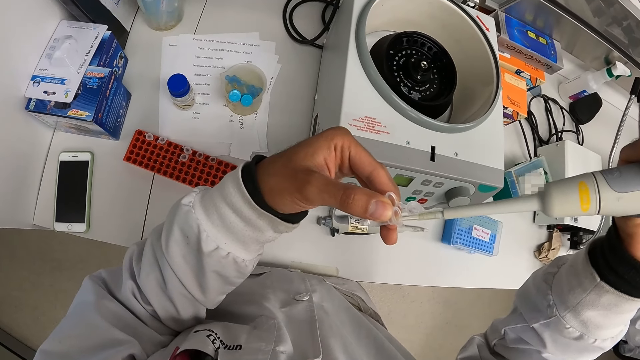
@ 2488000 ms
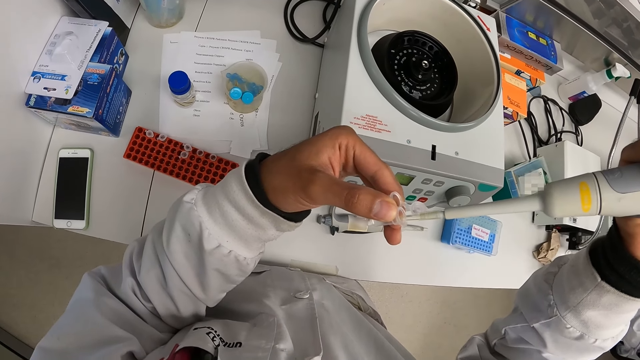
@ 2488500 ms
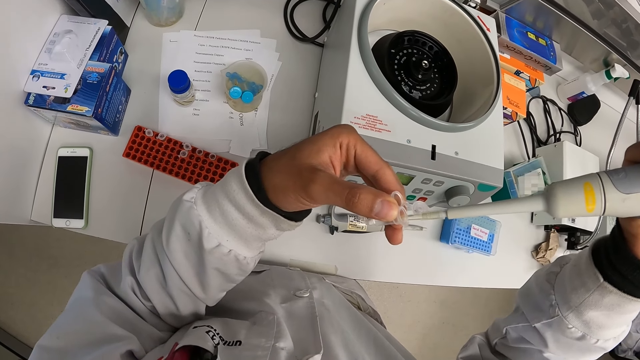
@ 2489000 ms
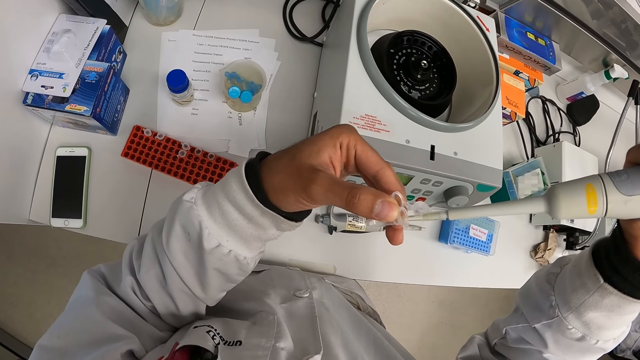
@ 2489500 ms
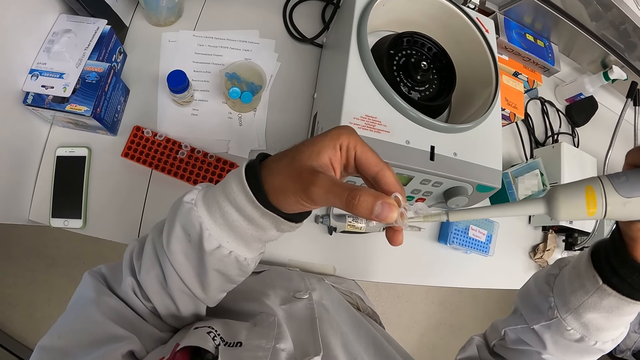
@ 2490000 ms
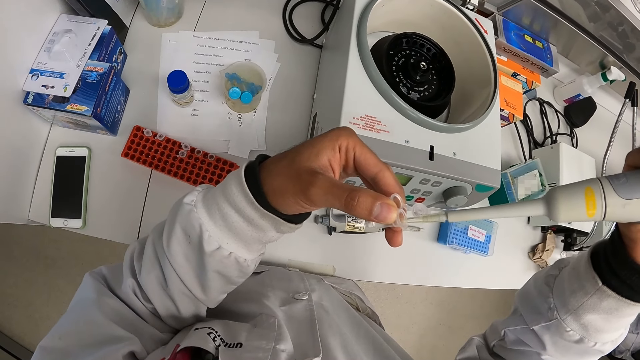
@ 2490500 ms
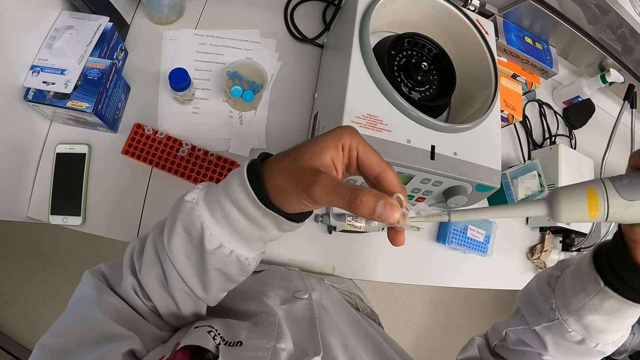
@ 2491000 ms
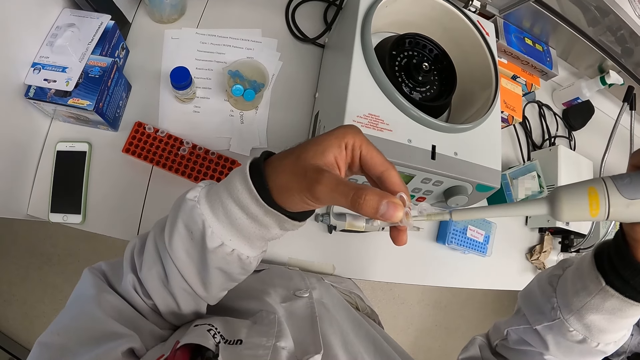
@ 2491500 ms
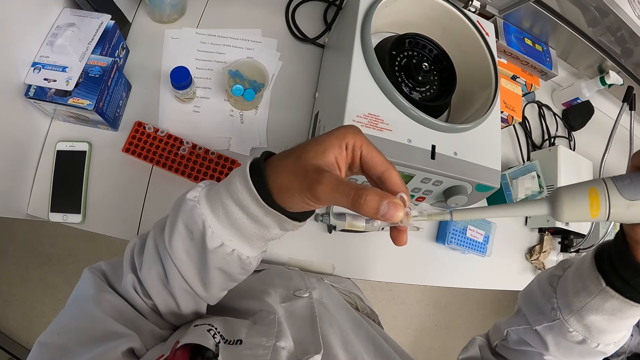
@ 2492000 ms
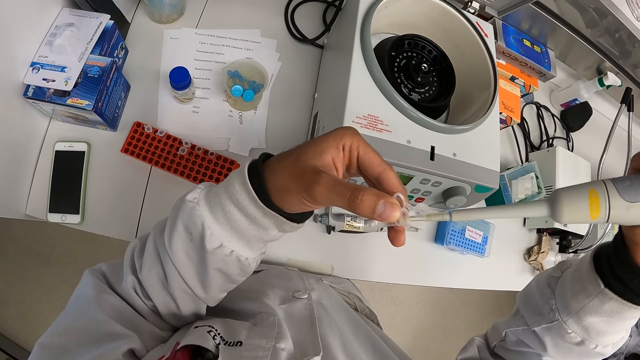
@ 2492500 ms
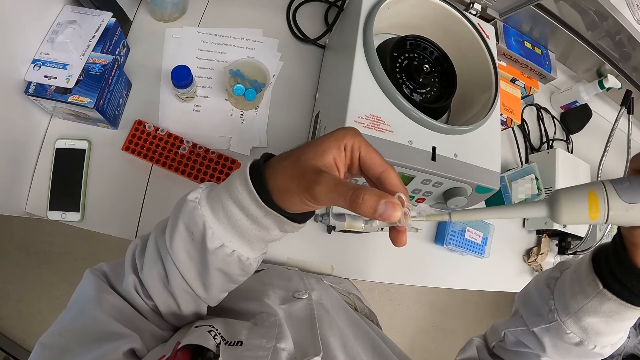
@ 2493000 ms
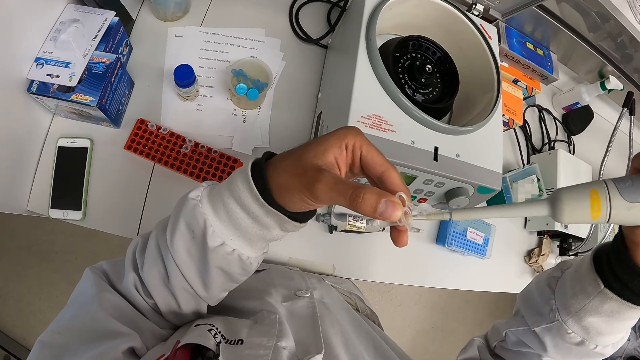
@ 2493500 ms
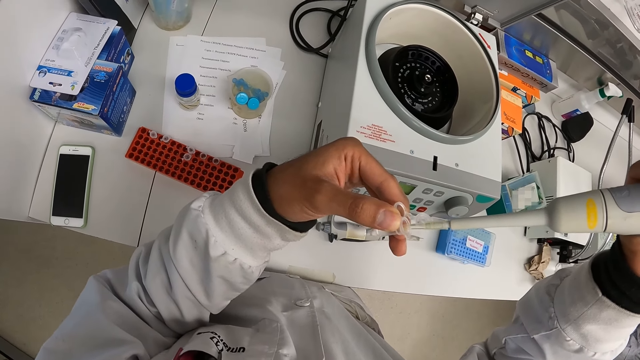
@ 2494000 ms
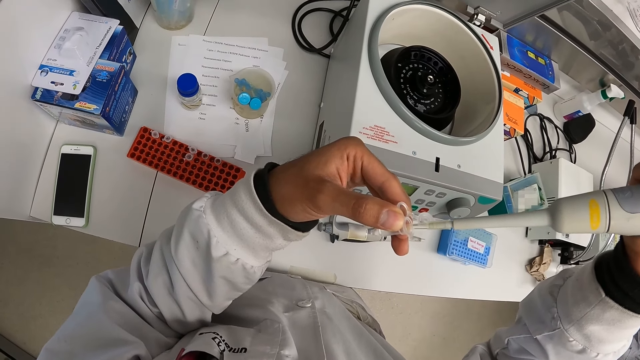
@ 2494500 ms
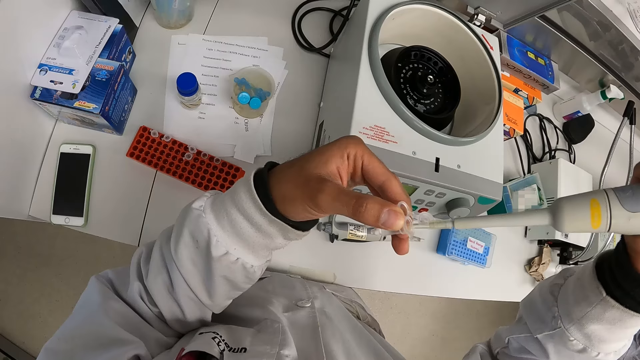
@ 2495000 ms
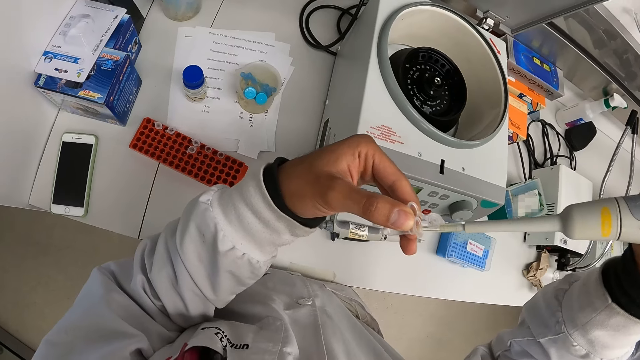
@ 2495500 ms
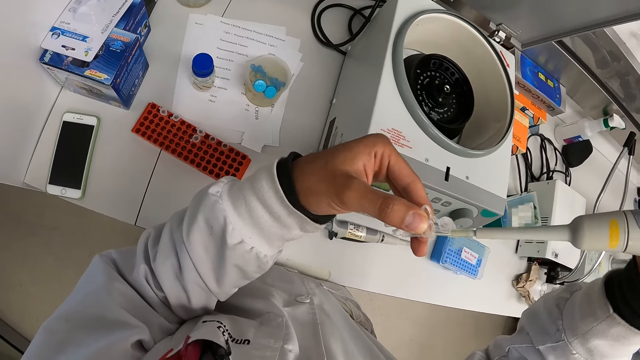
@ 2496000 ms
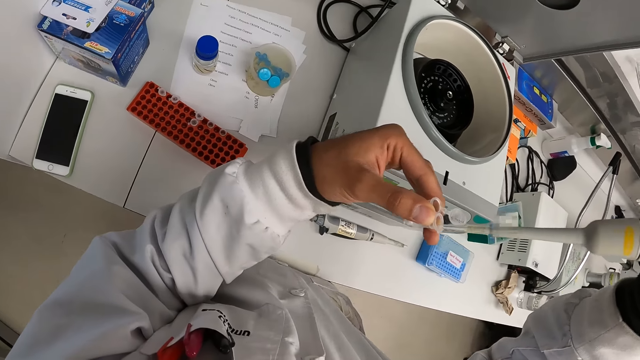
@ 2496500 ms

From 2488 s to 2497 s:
The camera wearer puts a pipette in a test tube.

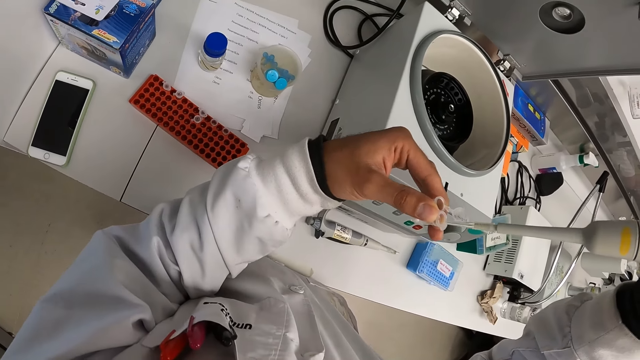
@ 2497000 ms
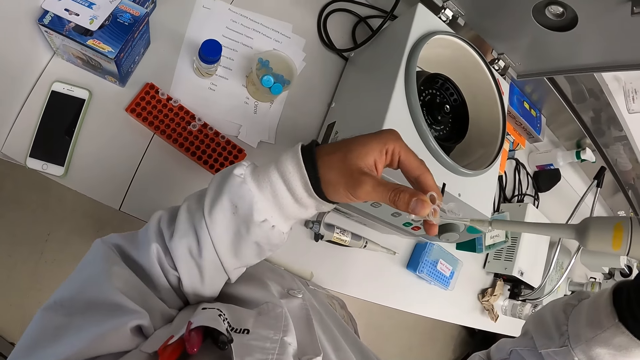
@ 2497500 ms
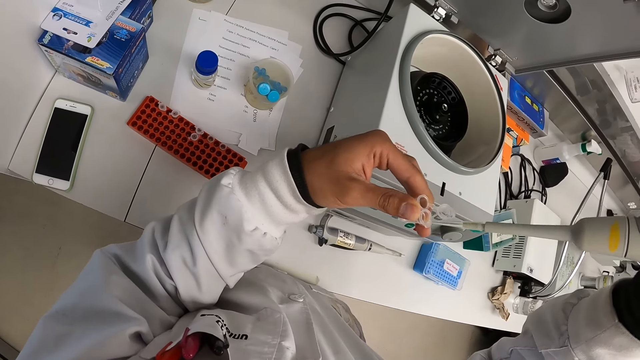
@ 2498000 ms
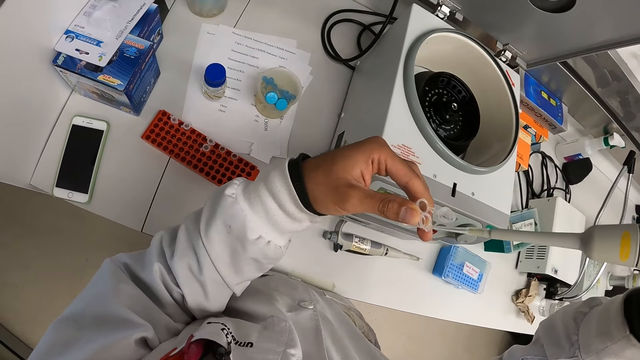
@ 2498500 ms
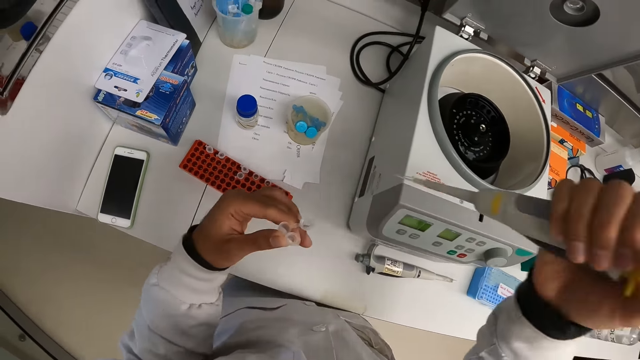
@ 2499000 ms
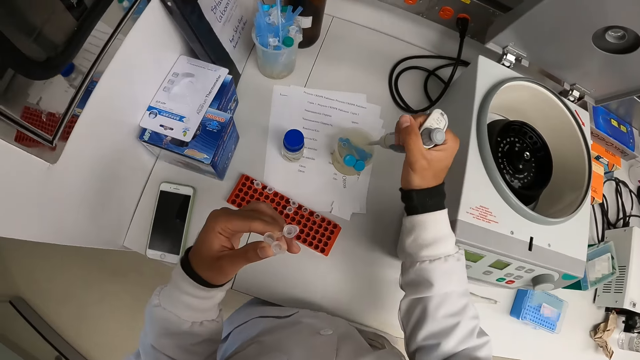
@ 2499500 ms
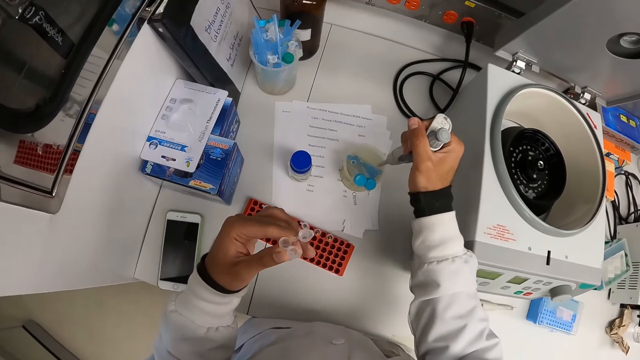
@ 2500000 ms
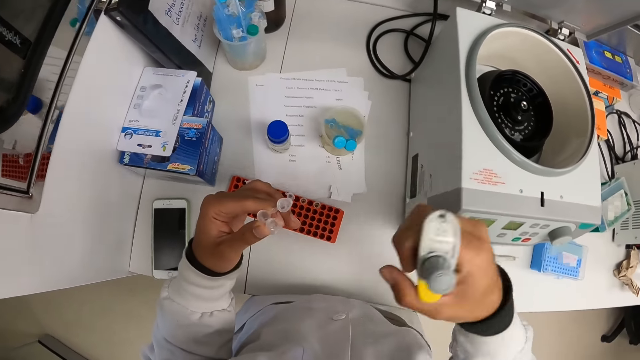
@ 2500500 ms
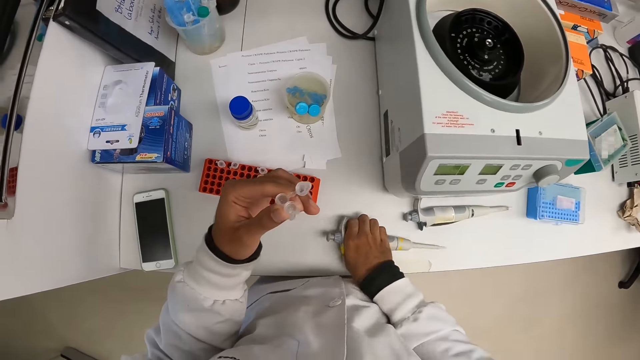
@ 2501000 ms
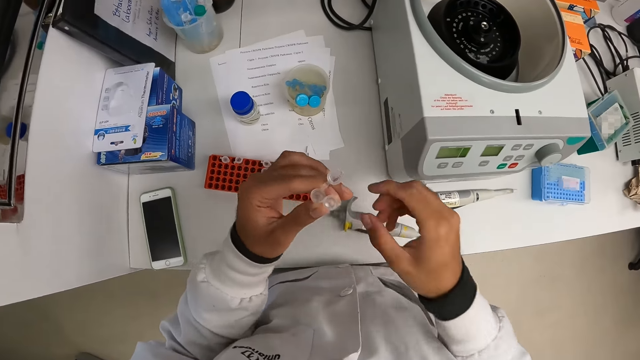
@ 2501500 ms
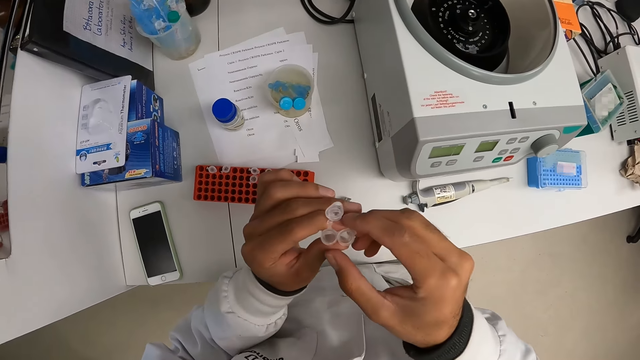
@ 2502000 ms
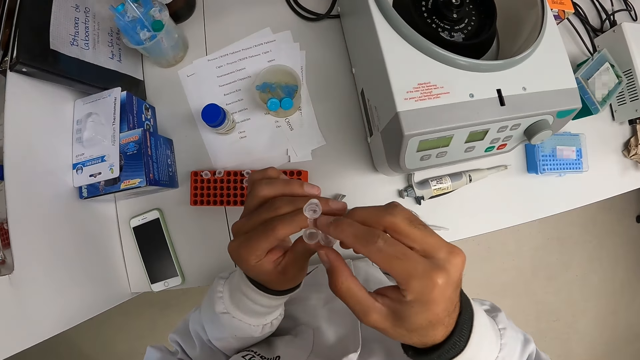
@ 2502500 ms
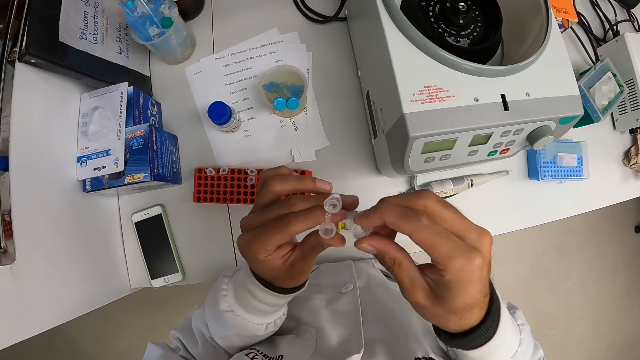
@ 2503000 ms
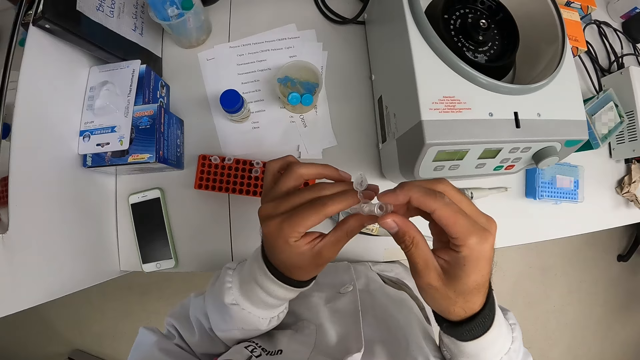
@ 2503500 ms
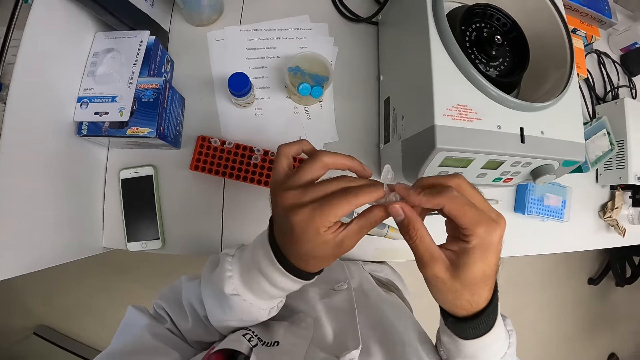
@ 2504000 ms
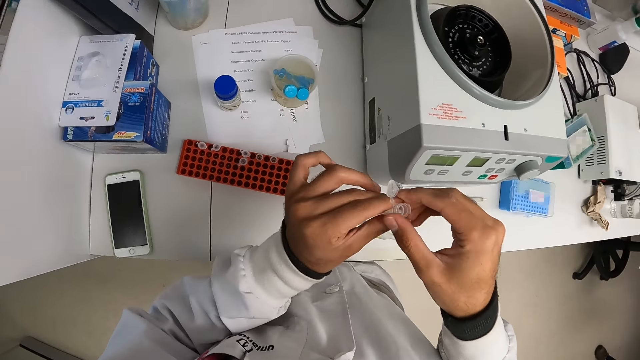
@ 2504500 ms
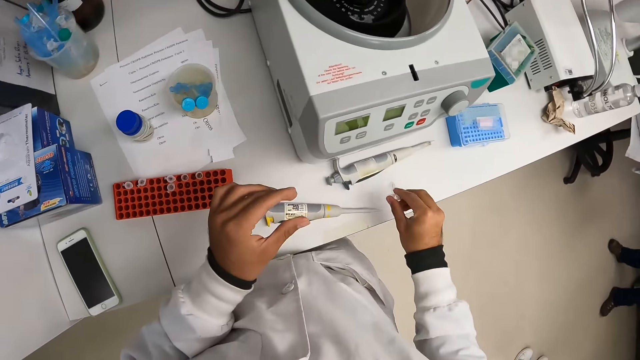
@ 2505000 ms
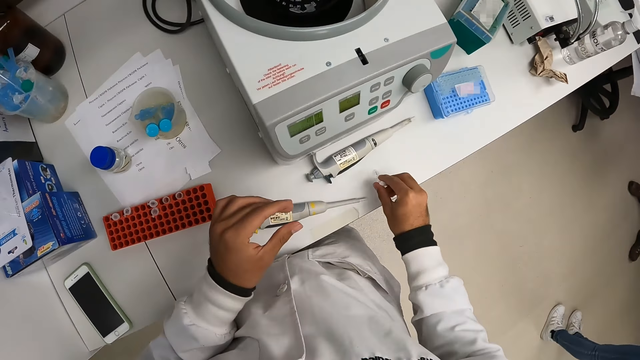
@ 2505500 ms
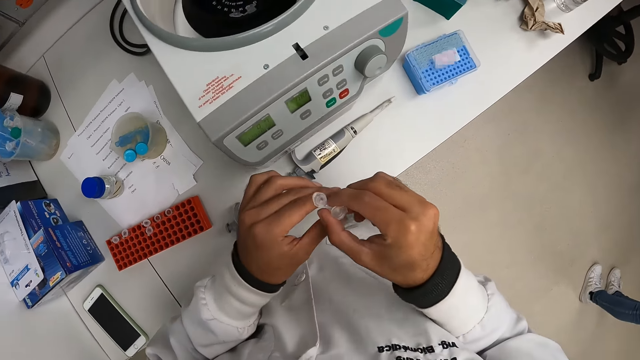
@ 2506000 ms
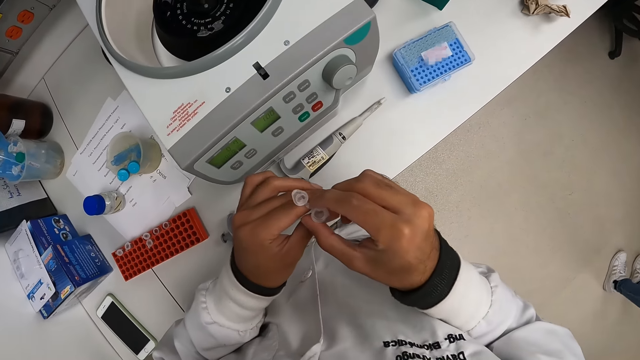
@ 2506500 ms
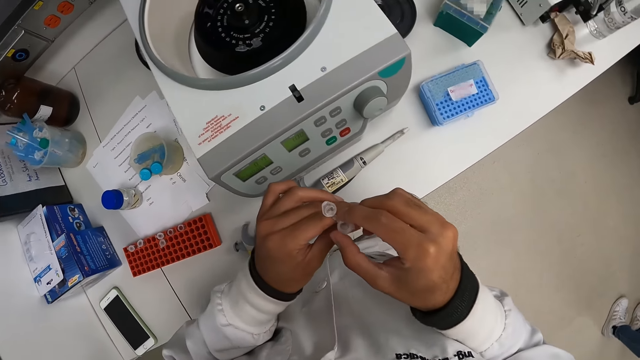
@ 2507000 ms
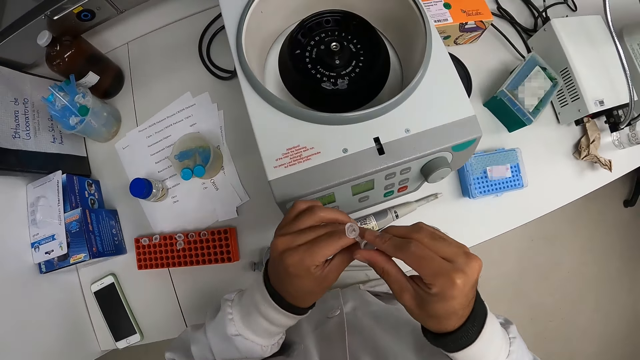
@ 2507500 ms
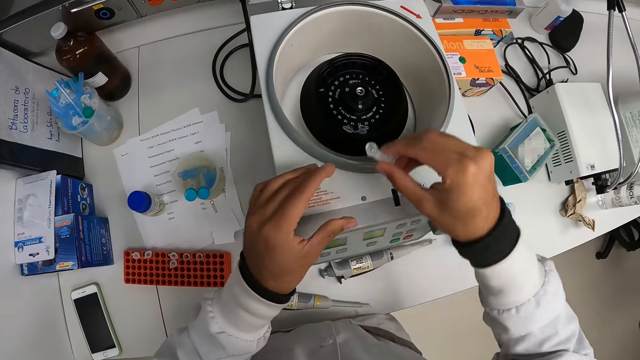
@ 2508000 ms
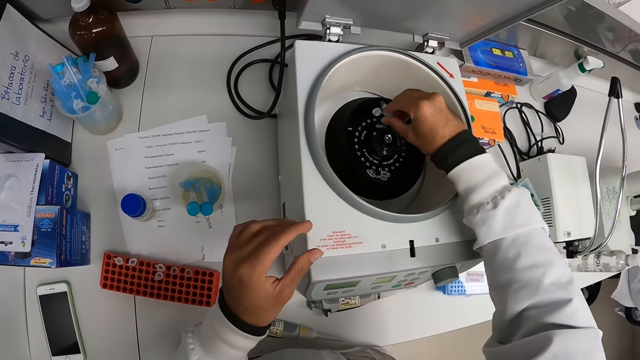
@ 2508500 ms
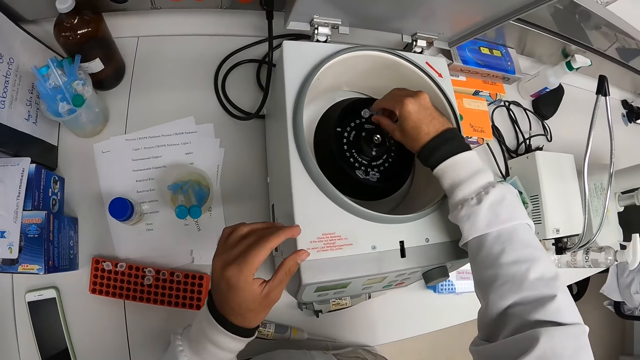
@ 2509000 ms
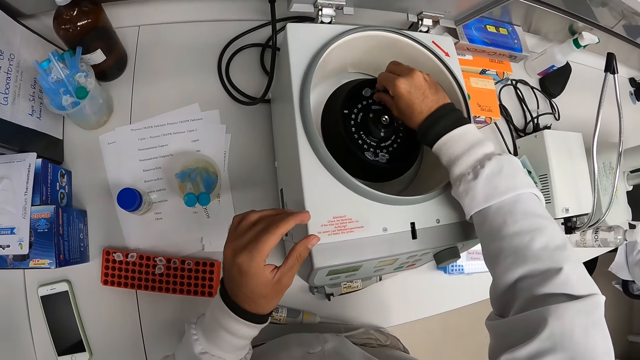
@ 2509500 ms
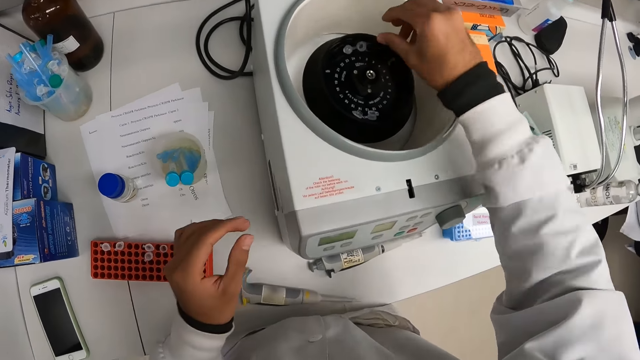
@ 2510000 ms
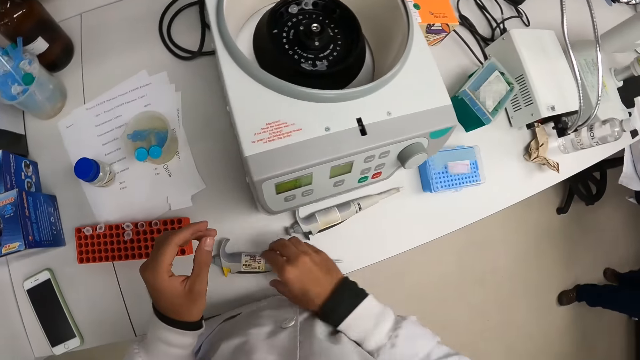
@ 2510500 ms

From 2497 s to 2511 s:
The camera wearer removes the pipette from the spin column in his left hand with his right hand. He shakes the test tubes. He moves a hand. He drops the pipette on the table with his right hand. He passes the spin column from his left hand to his right hand. He holds the test tubes. He fixes the spin column in his right hand into the tube in his left hand. He puts back the test tubes. He passes the tube from his left hand to his right hand. He gently hits the tube on the table with his right hand. He holds the tube with both hands. He puts the tube back in the centrifuge chamber with his right hand.
